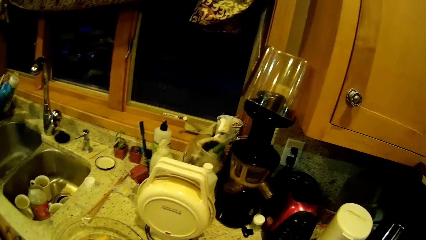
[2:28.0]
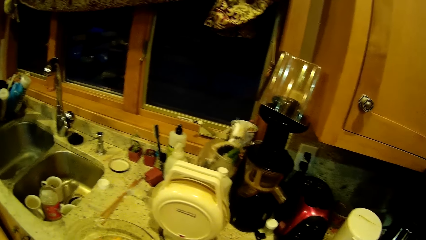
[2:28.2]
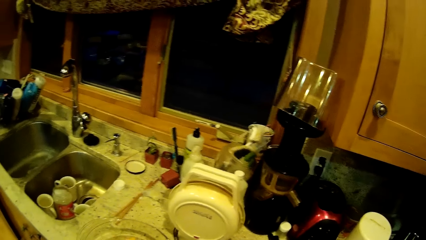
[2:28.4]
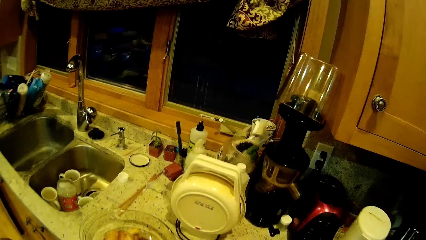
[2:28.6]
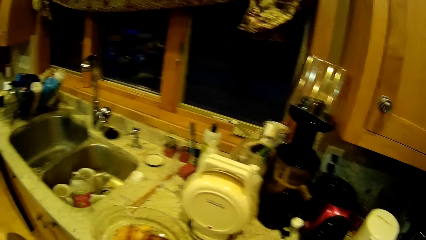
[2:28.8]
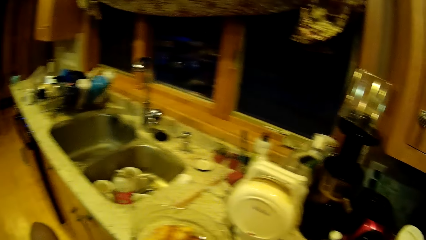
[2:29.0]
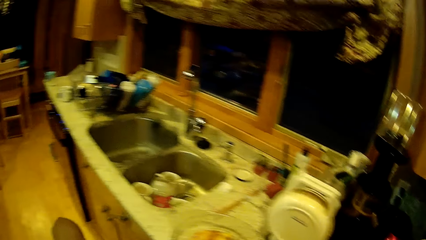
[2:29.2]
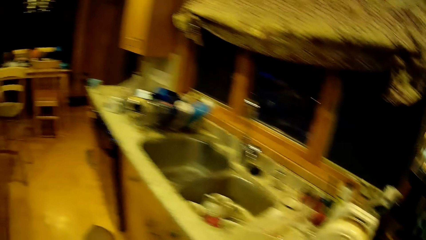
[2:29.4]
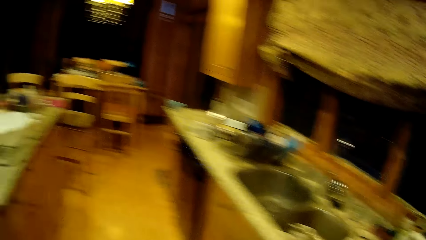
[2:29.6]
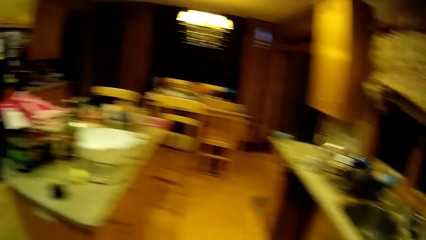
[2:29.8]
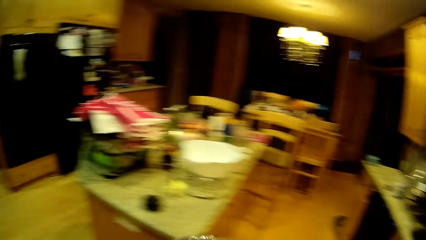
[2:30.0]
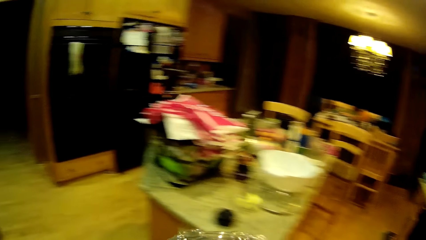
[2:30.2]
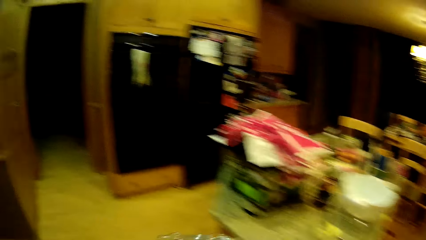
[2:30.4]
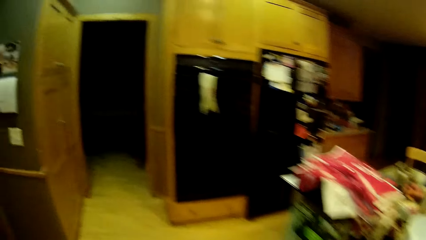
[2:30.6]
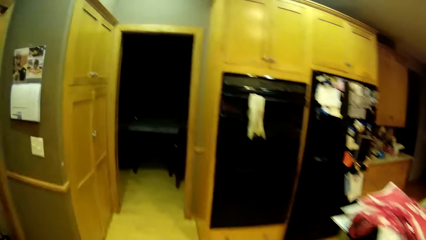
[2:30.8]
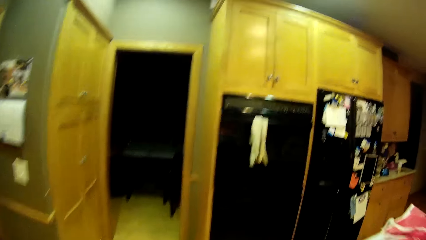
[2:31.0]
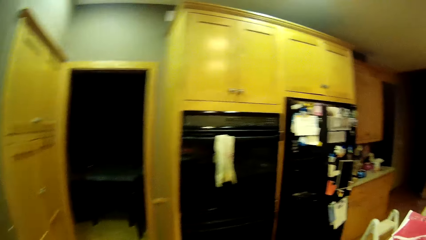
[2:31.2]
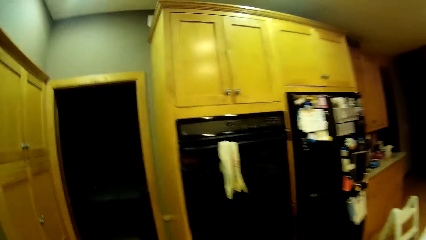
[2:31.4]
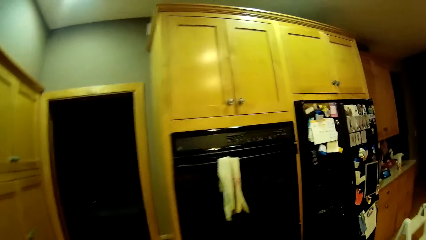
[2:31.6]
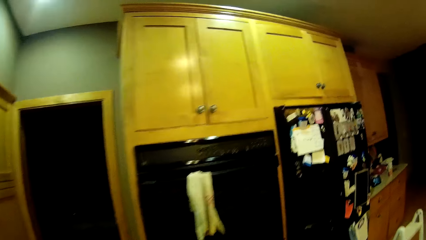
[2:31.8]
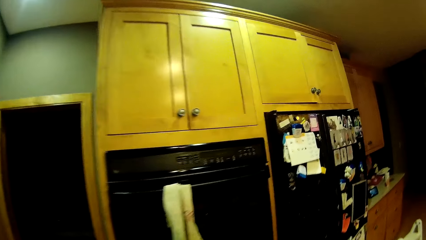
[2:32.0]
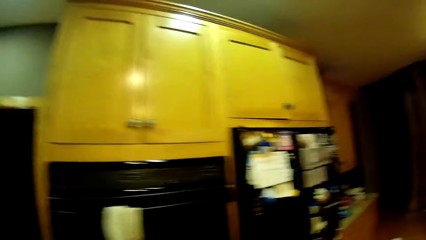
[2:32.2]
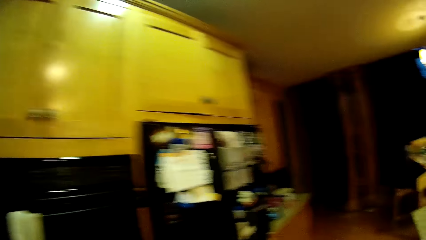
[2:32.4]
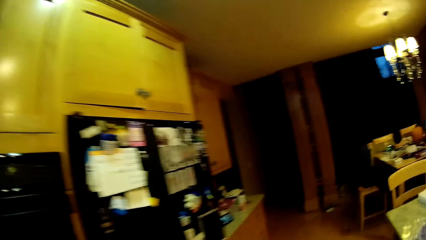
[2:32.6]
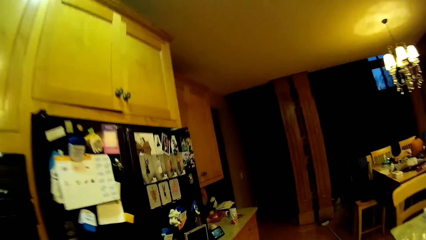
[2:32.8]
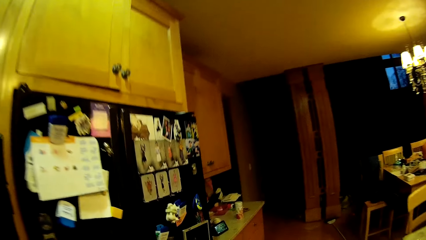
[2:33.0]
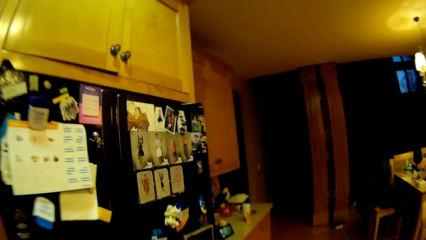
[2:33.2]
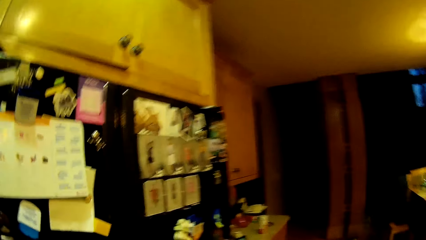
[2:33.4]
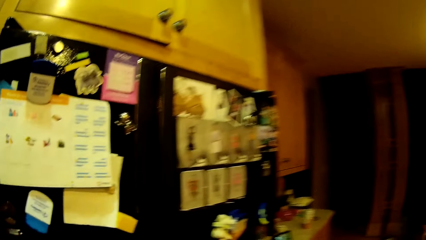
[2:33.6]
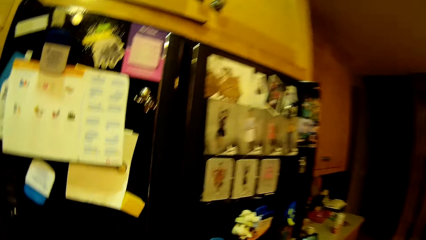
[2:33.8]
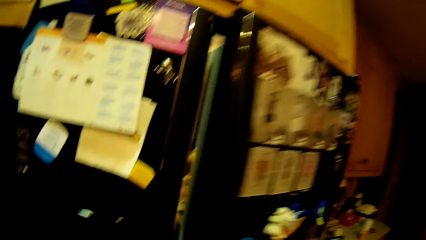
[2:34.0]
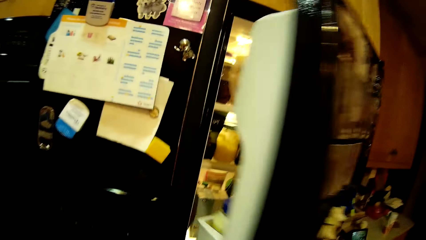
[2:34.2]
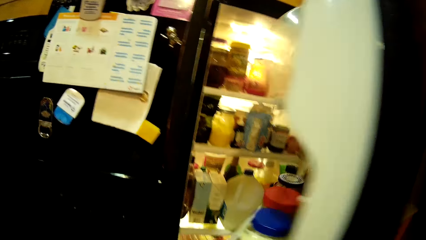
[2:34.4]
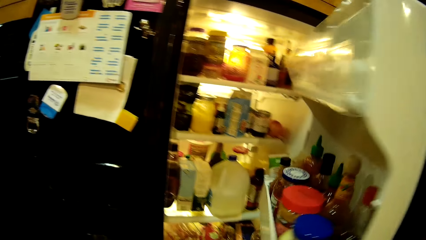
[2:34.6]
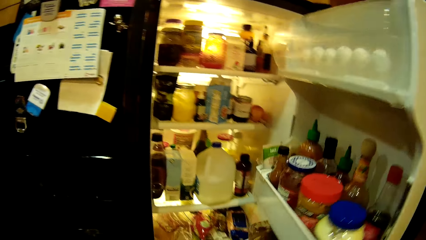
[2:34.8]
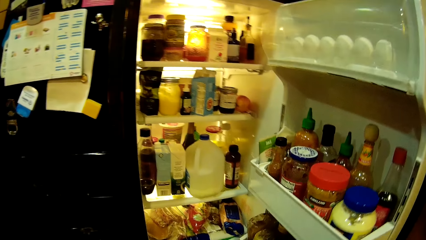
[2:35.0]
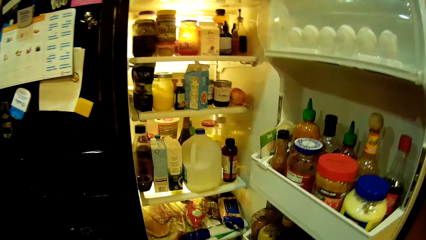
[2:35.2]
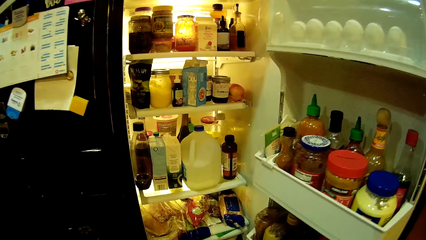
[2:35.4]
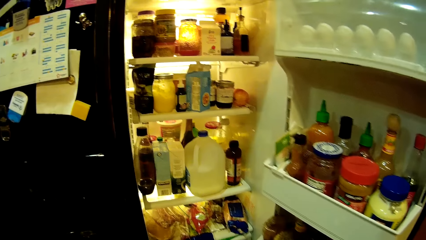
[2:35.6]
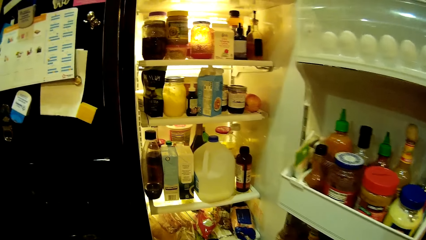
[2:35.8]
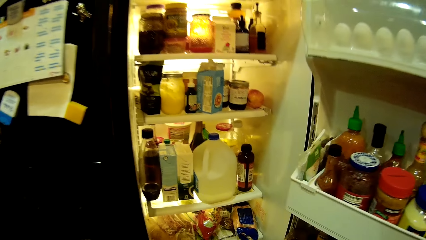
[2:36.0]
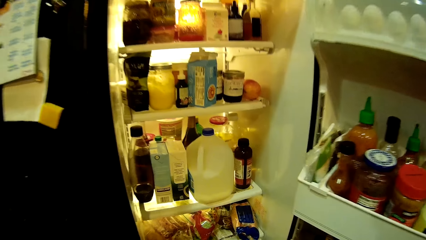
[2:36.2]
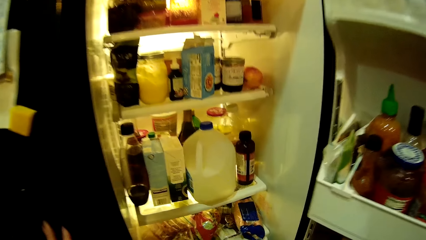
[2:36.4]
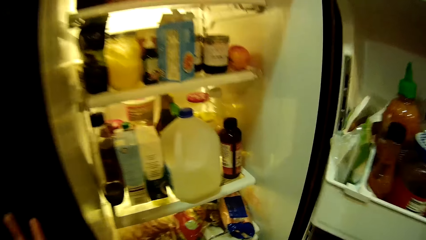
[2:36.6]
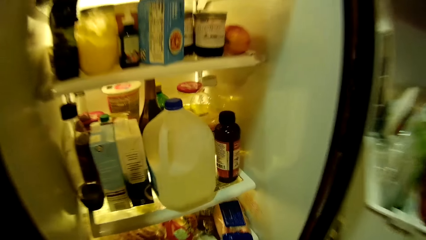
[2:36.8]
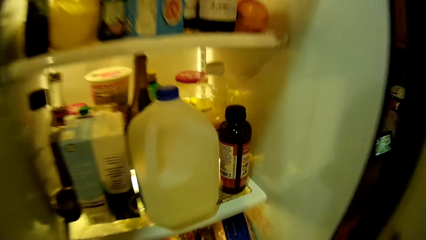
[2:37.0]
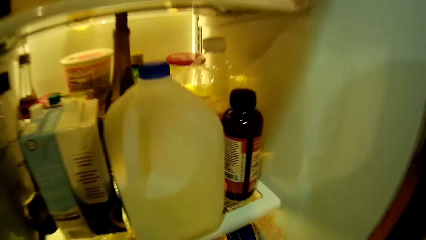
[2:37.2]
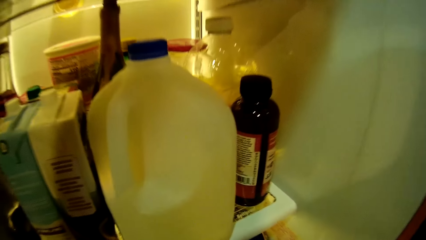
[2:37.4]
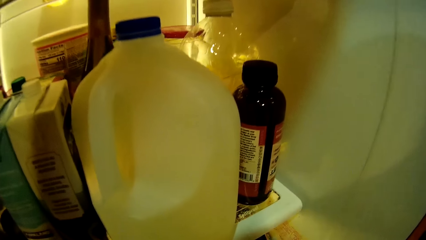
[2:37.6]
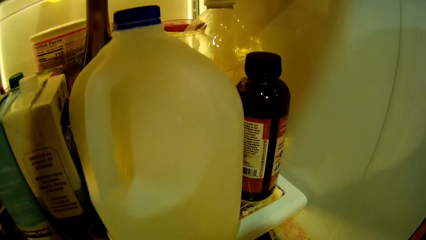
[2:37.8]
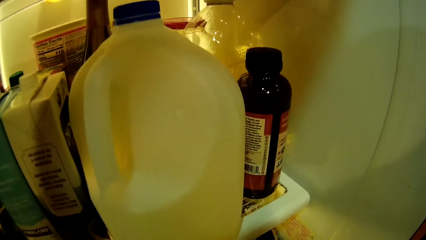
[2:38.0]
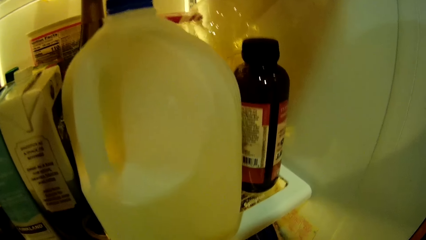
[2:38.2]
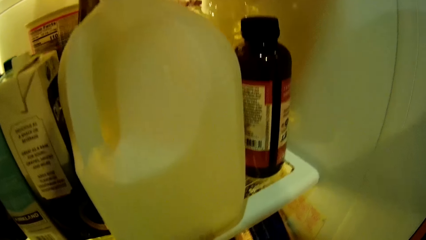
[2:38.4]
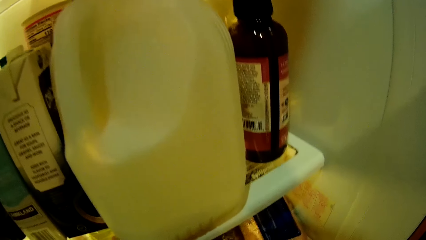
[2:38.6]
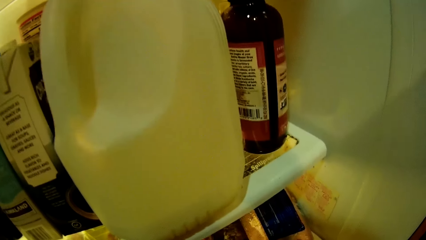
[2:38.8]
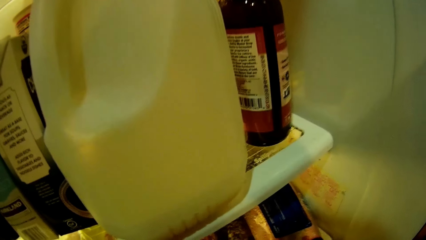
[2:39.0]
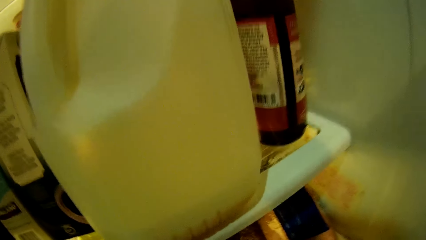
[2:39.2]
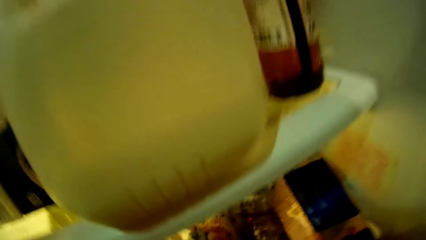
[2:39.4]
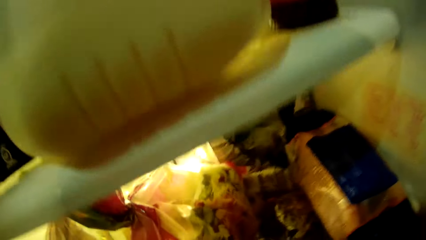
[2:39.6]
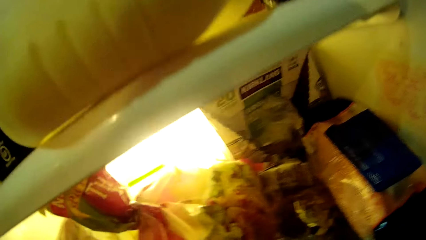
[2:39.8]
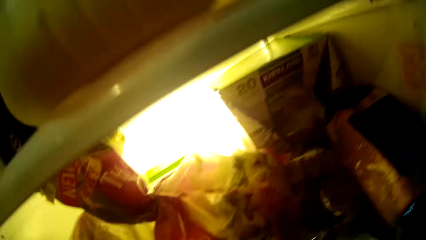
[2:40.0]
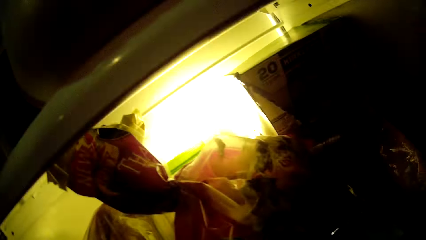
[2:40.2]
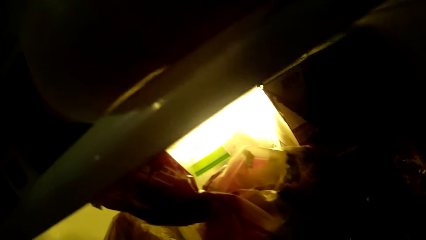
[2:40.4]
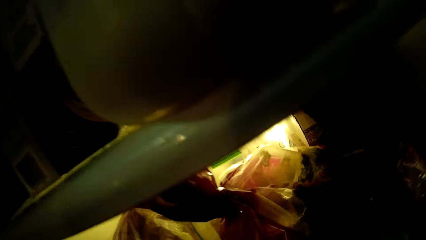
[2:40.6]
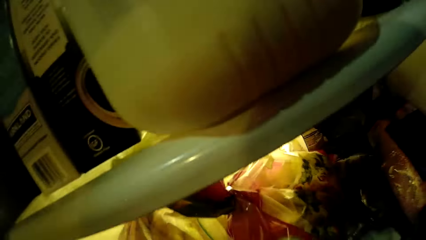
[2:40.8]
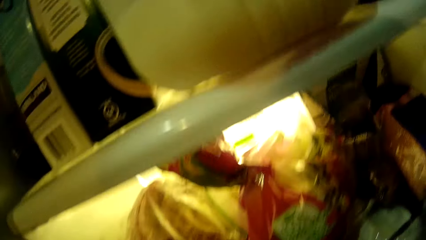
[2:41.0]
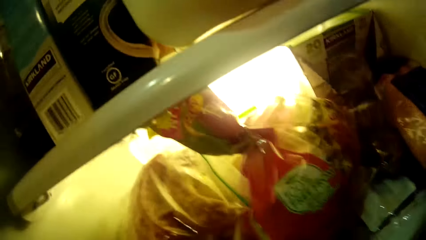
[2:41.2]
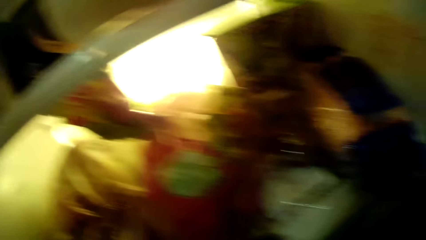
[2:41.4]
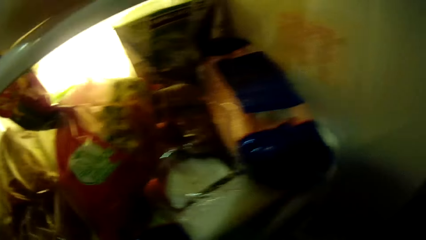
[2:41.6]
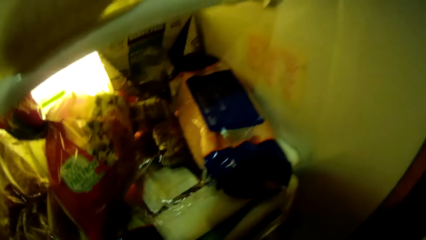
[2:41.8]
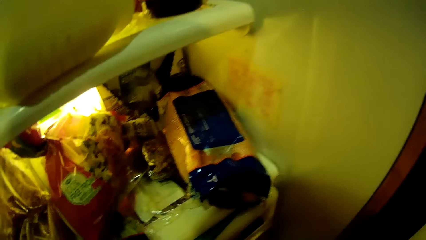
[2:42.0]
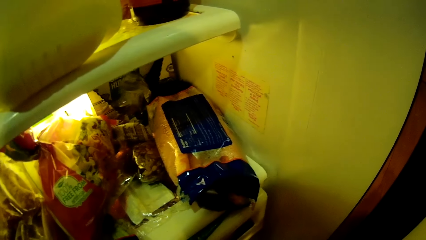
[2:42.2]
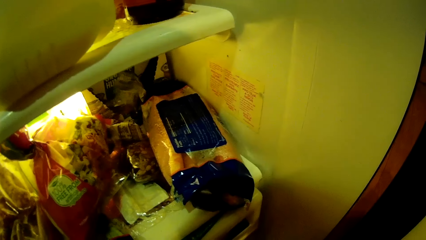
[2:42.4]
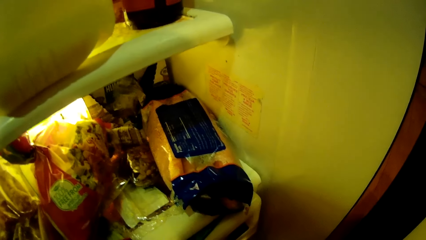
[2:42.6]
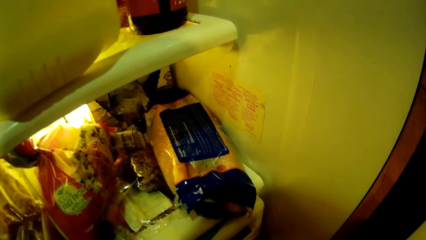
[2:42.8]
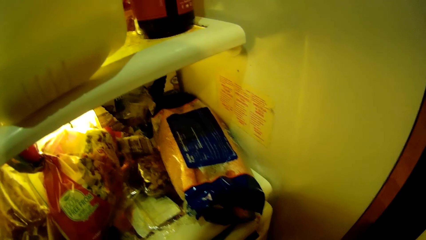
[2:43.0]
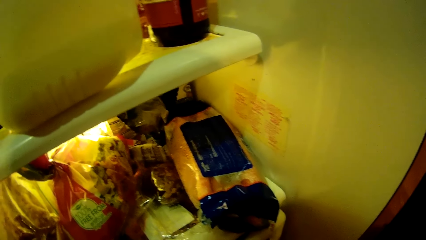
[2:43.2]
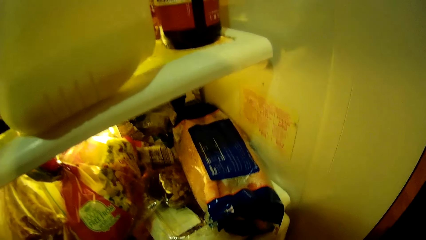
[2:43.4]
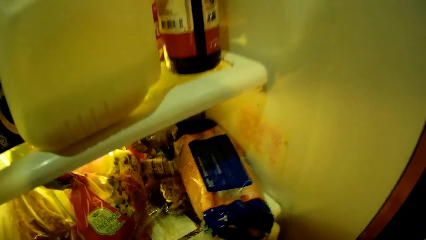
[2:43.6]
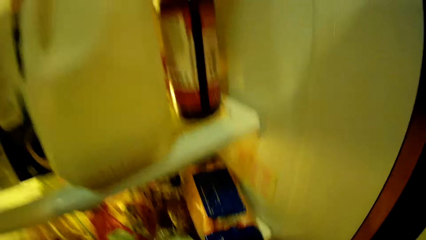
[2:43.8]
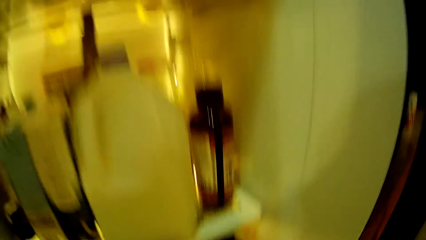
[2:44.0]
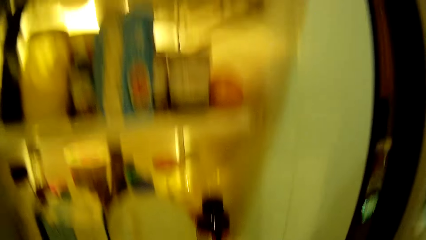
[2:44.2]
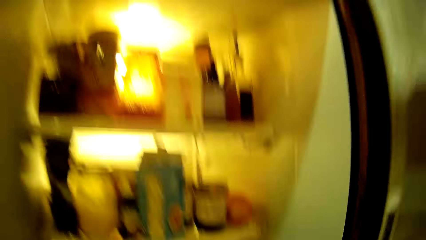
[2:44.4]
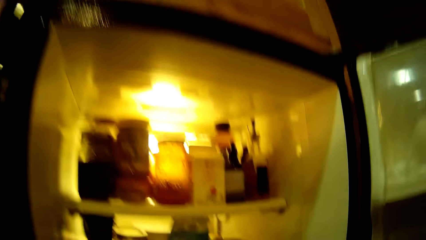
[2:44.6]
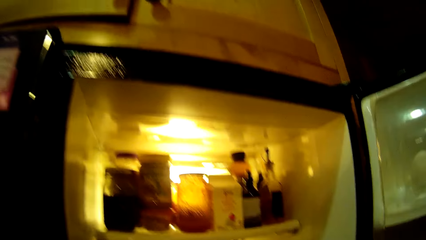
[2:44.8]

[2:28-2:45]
The camera wearer takes the food container from the kitchen cabinet. They look at the dishes in the sink. They walk away from the countertop. They open the fridge. They put the food container in the fridge and look inside the fridge.
